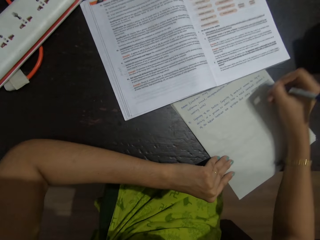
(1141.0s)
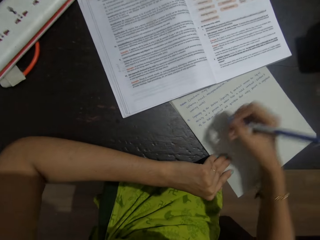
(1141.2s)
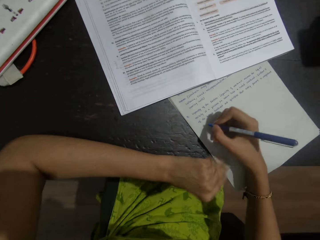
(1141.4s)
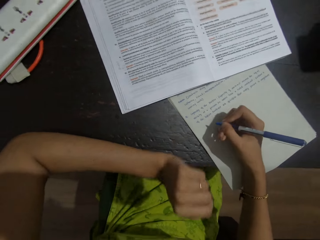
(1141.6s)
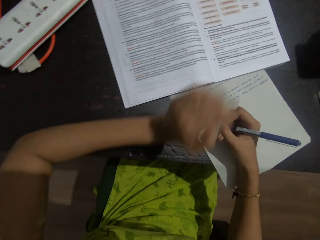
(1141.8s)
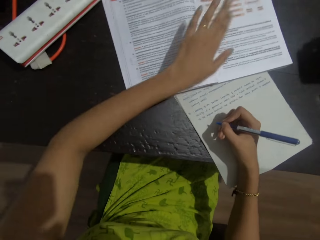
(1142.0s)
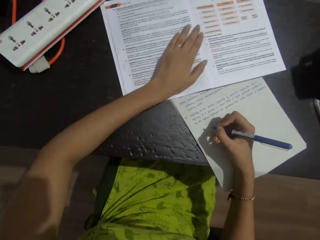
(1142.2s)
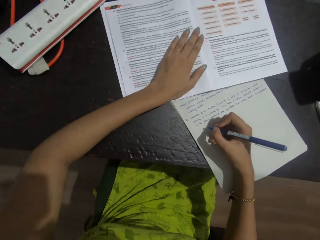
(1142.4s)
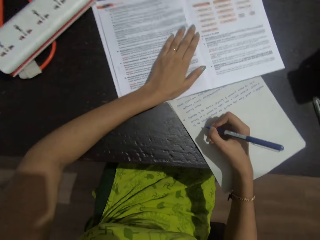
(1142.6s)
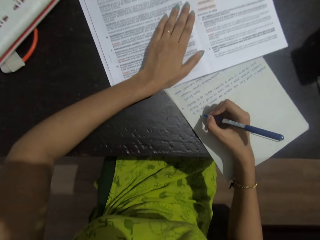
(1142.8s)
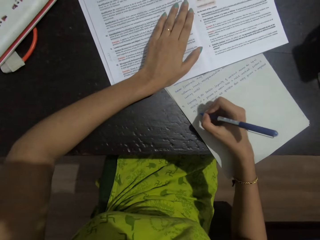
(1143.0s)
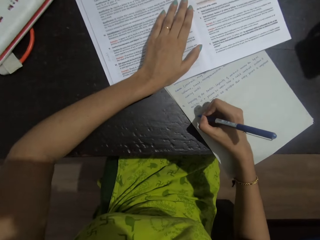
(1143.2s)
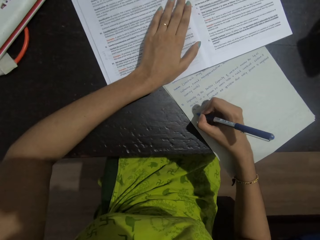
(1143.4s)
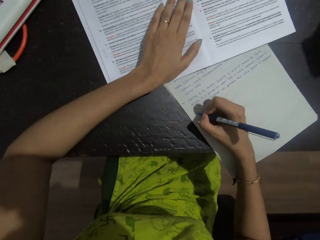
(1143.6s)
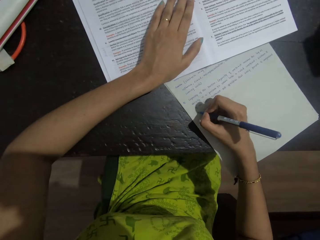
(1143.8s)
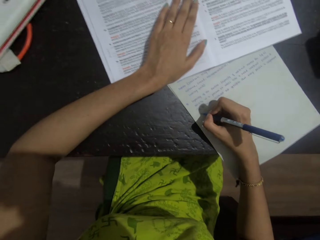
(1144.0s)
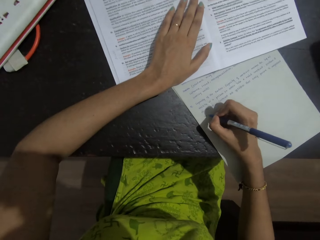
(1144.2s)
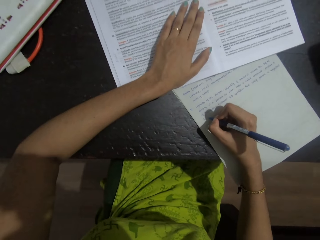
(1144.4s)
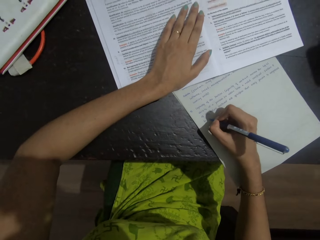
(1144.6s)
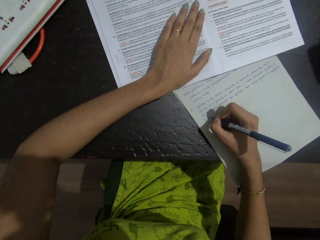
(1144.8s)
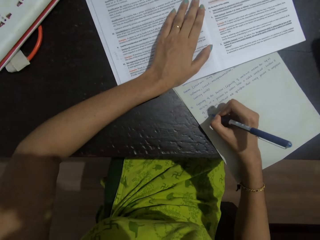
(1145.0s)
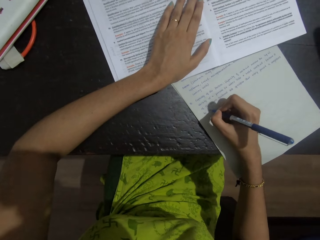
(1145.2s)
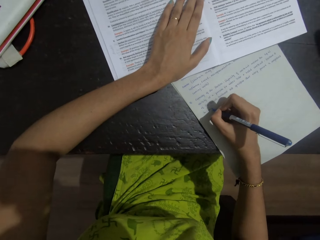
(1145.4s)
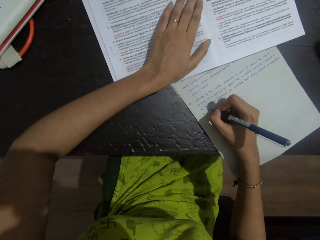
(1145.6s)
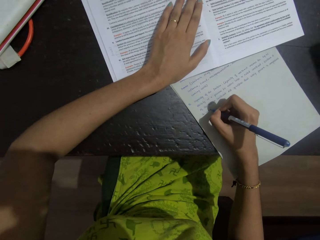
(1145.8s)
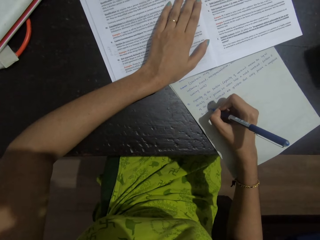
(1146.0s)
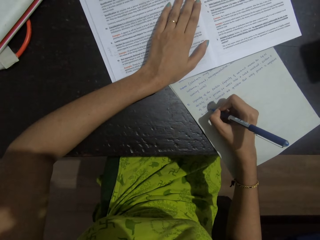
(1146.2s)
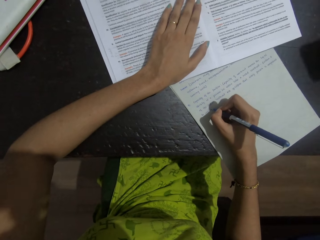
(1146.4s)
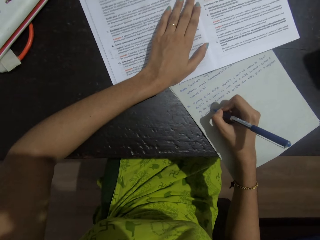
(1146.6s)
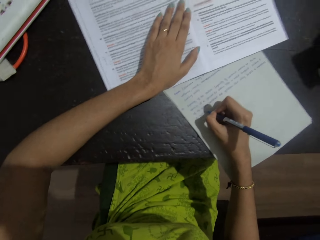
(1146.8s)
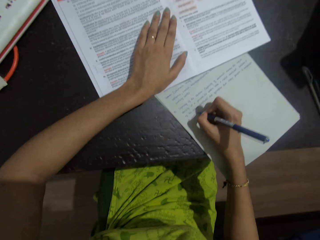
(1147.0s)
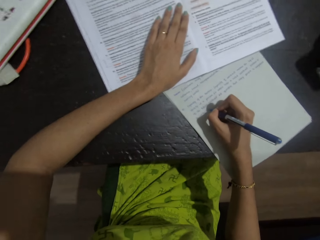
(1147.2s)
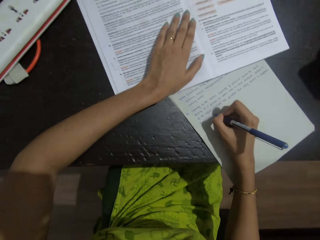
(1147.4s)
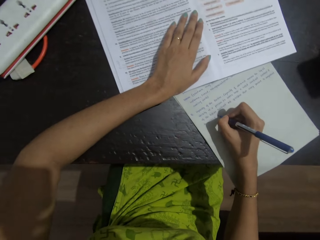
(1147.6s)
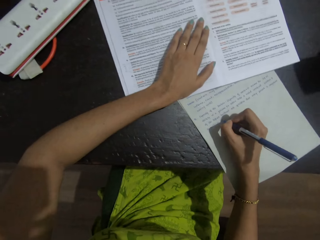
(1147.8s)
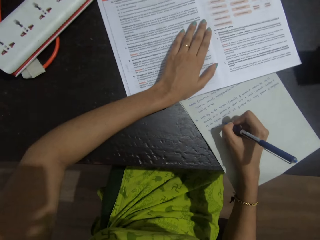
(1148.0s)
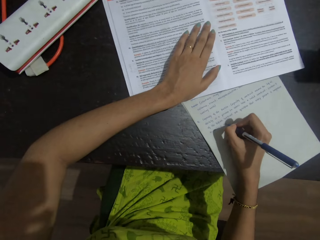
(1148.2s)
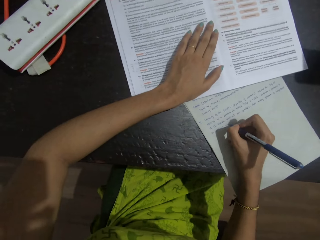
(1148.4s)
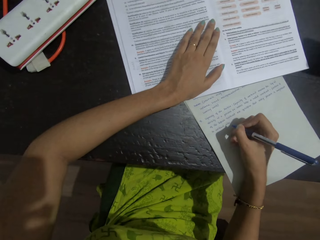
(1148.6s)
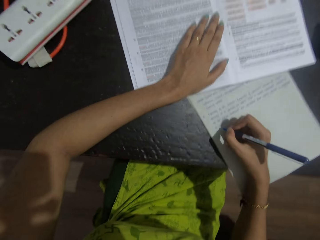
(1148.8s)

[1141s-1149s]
The camera wearer straightens the book with her left hand. She writes on a notebook with the pen.

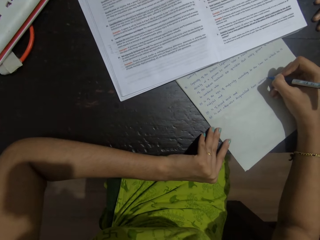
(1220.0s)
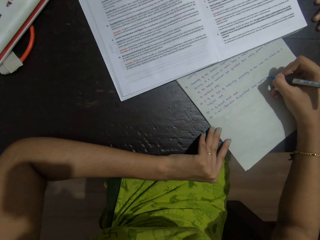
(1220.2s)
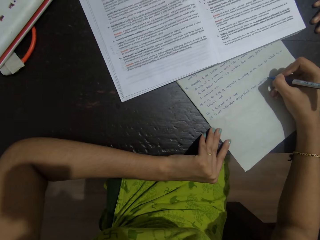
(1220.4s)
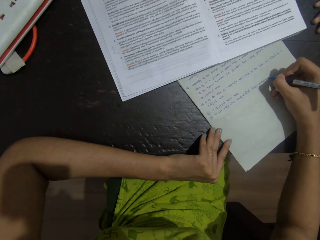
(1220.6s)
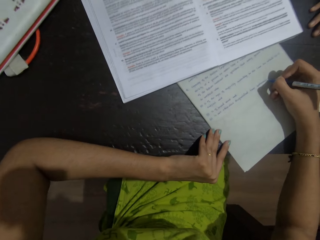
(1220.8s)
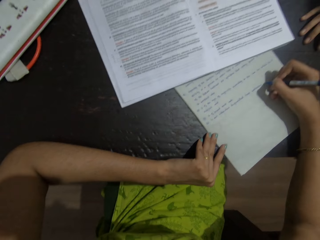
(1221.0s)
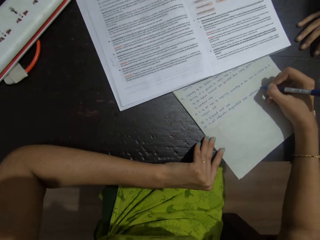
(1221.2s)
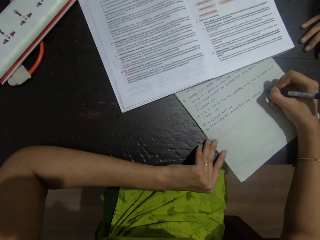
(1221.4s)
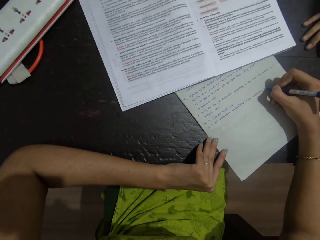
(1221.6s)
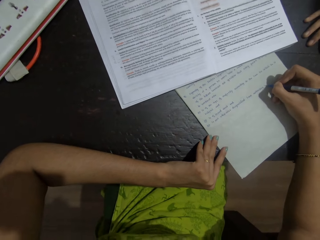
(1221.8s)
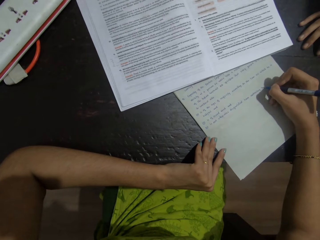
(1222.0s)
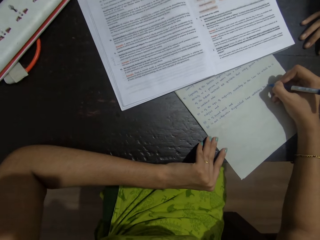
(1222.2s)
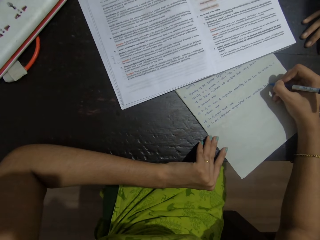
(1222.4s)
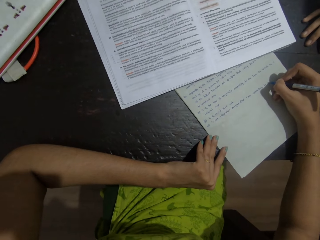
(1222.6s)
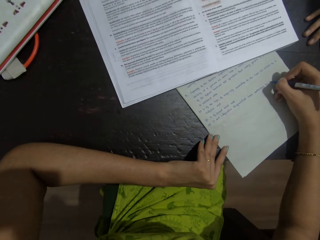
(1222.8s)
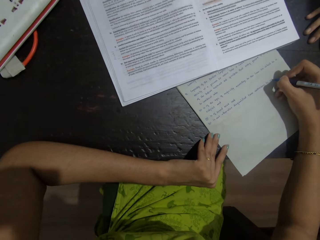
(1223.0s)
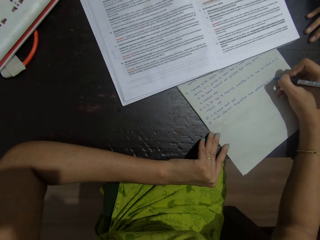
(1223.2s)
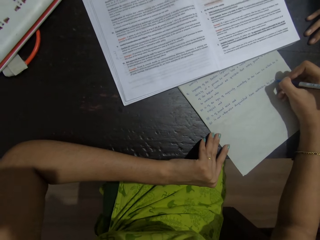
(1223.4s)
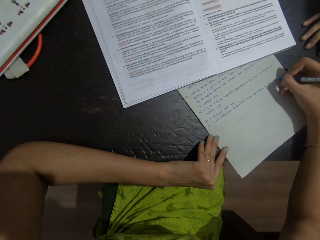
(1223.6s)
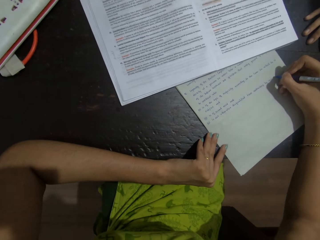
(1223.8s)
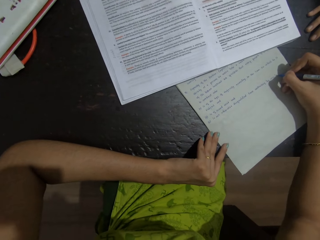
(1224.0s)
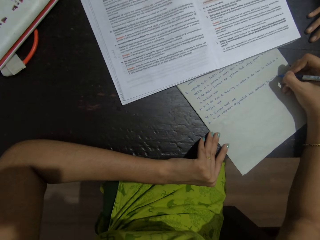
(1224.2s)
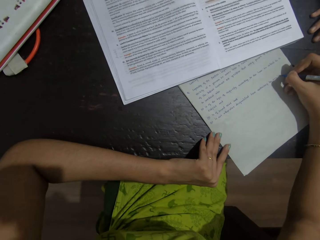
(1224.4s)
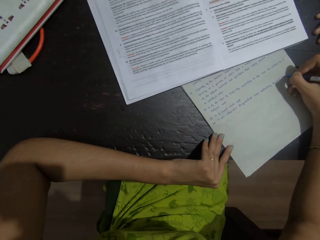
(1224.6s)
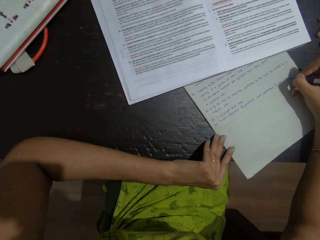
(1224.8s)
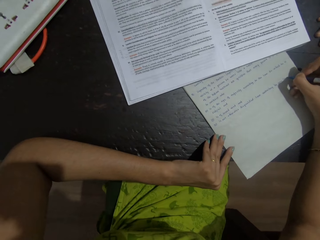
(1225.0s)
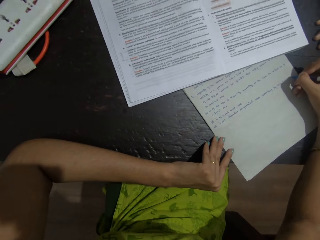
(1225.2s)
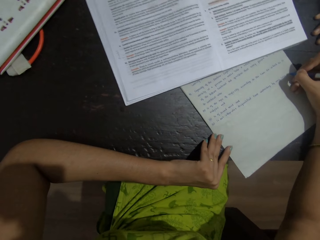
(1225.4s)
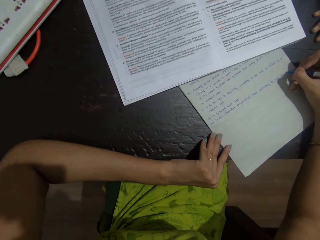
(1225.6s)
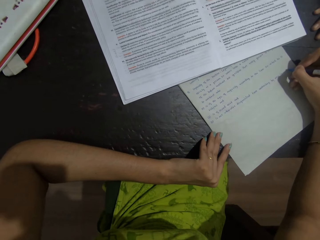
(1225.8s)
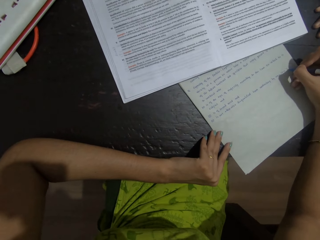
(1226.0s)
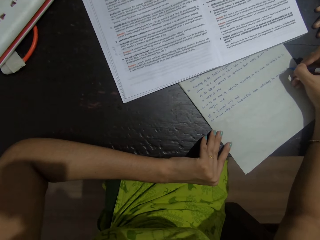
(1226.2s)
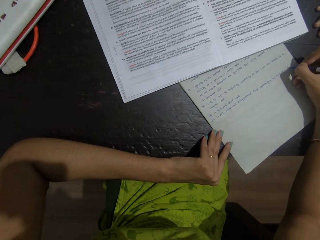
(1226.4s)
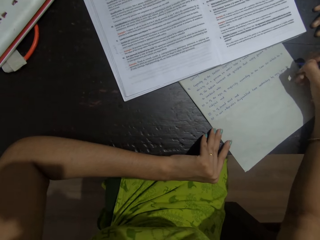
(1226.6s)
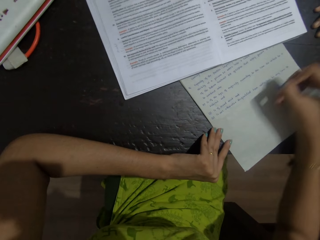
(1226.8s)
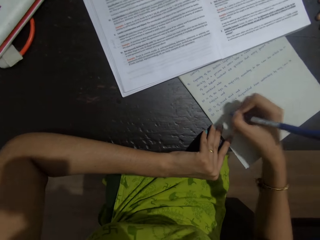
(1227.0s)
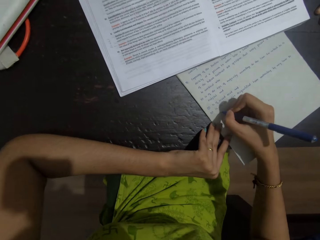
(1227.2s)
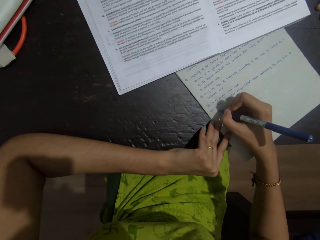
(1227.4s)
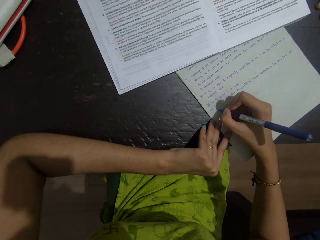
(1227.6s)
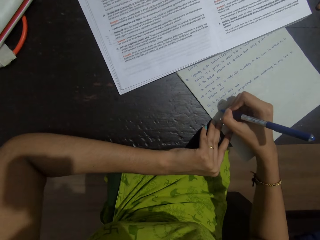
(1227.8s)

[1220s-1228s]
A person places a hand on the table. The camera wearer writes on a notebook with the pen.

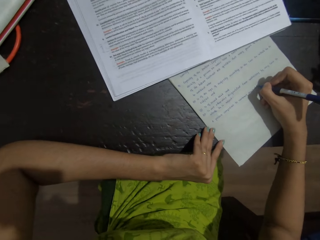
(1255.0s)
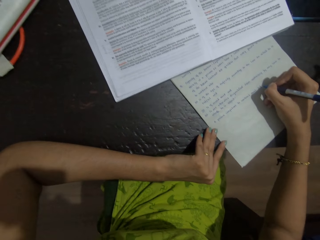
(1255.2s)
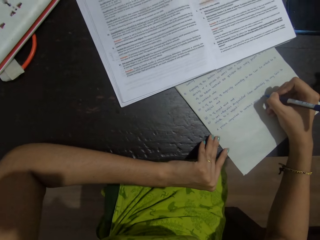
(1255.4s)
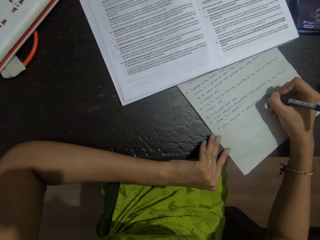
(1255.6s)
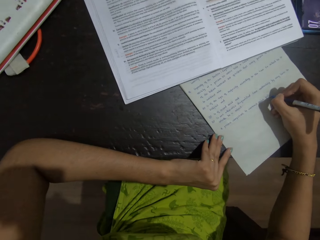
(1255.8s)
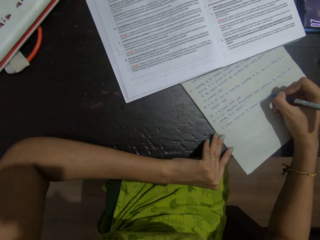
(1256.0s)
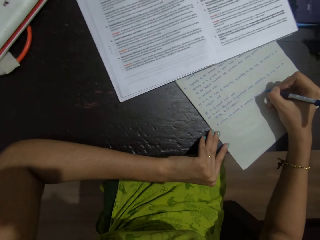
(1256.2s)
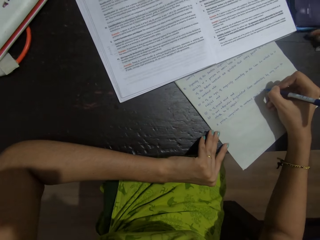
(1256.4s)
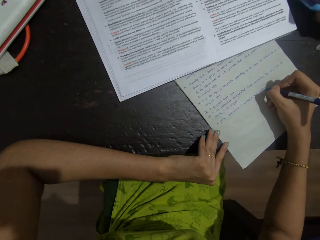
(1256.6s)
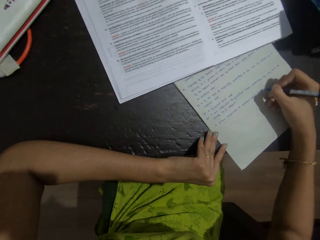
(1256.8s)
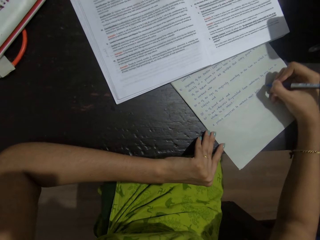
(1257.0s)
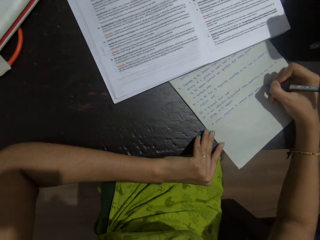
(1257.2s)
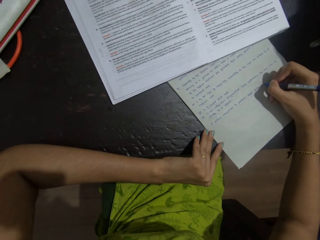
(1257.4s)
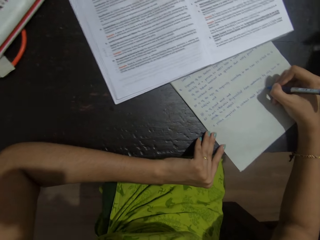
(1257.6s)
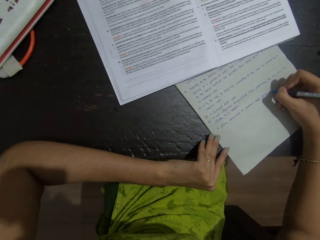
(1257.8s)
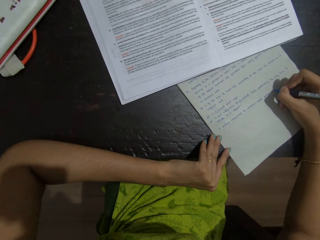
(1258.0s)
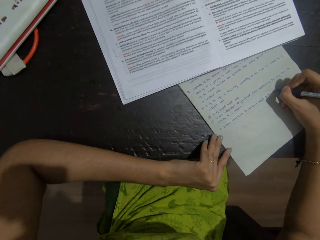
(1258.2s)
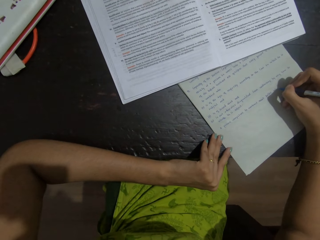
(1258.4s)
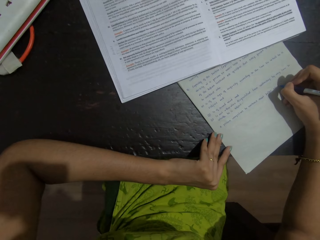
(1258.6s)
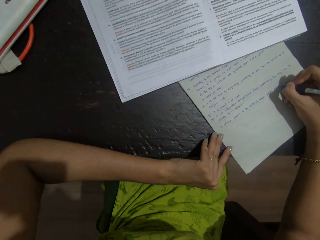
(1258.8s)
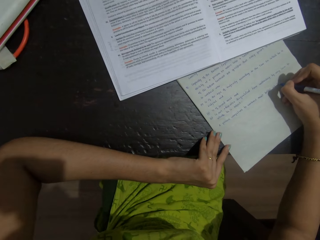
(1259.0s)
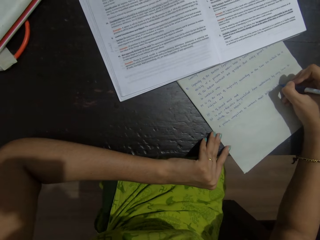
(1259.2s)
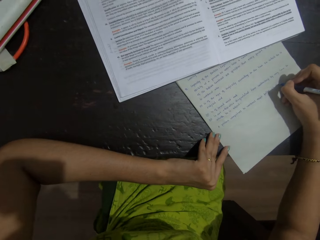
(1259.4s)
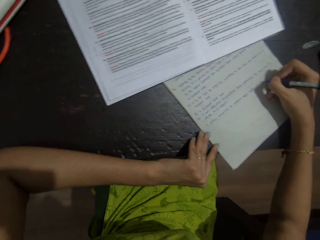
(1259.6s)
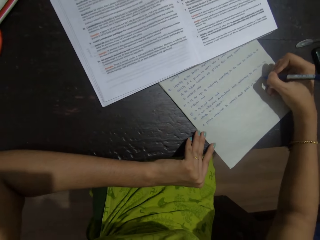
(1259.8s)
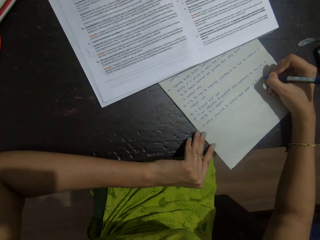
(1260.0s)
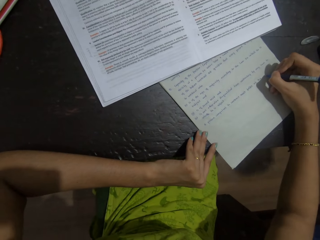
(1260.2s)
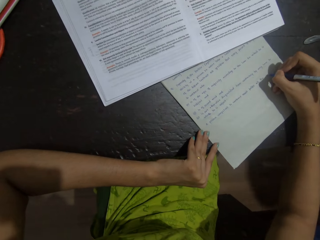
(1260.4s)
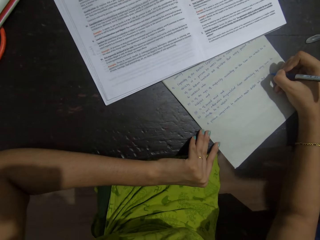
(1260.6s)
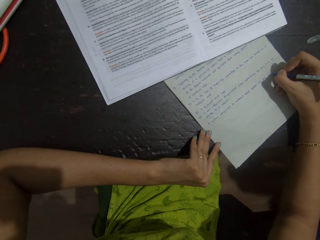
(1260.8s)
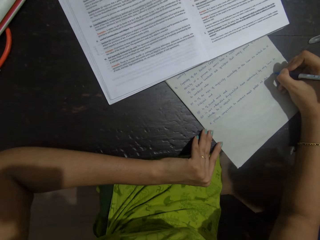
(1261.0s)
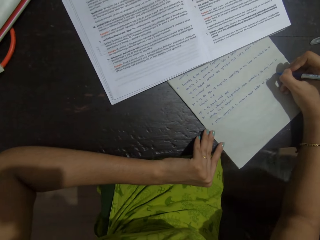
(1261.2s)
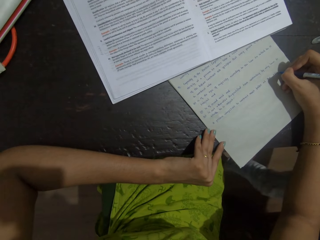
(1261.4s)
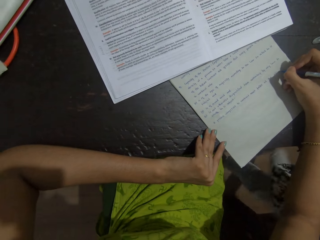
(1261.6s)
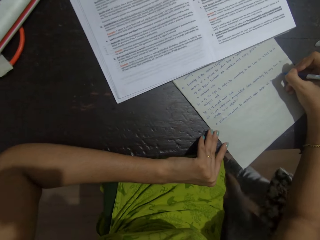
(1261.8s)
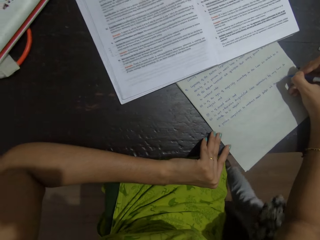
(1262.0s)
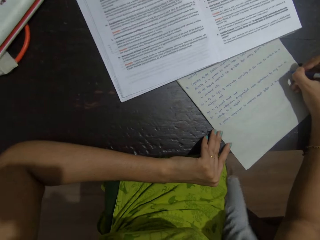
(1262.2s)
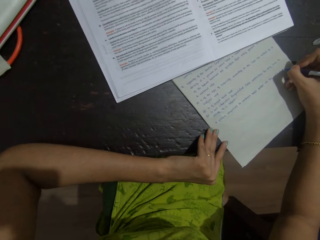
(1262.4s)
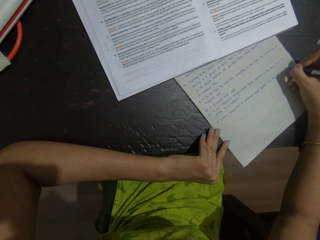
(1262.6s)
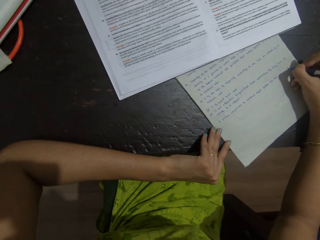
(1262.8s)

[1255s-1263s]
A person picks up a phone from the table. The camera wearer writes on a notebook with the pen. They converse with the person. The person walks behind the camera wearer.
